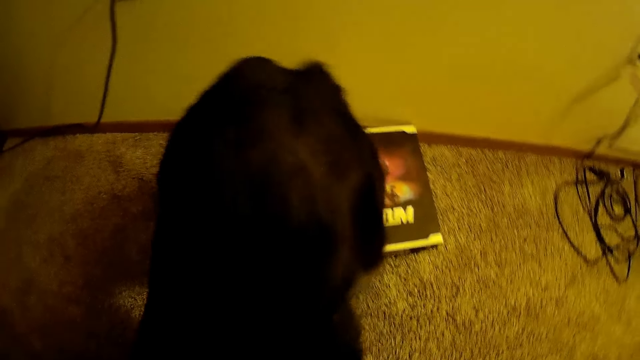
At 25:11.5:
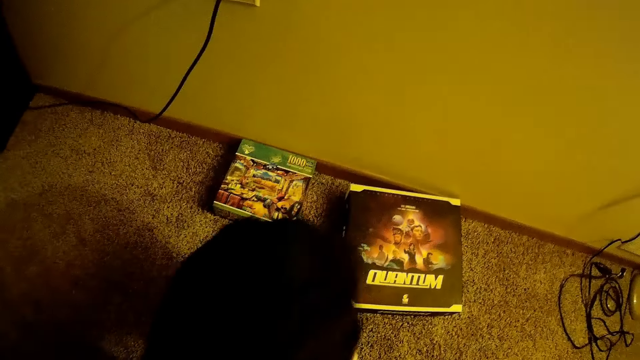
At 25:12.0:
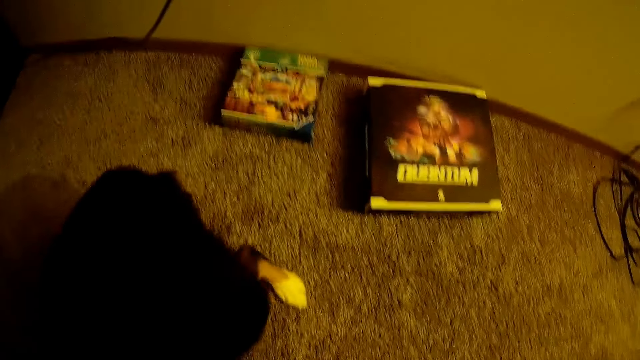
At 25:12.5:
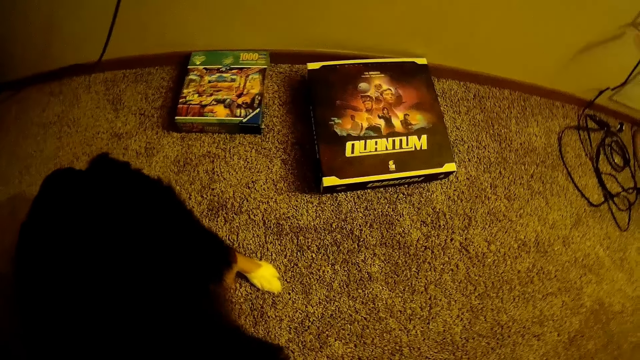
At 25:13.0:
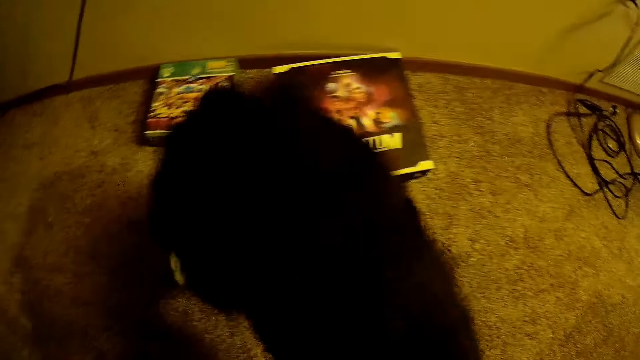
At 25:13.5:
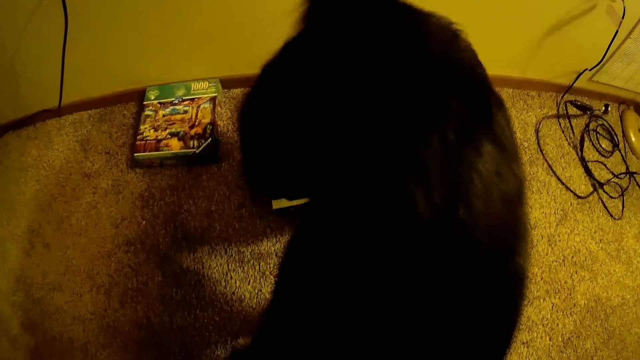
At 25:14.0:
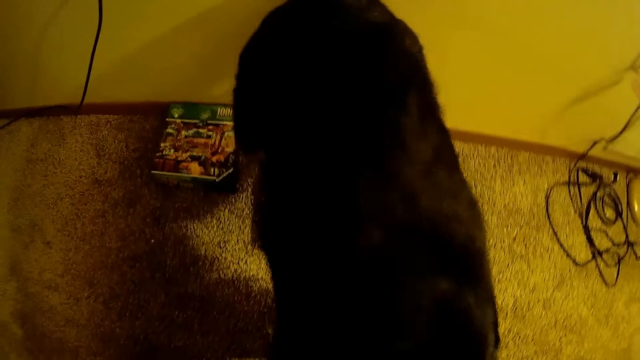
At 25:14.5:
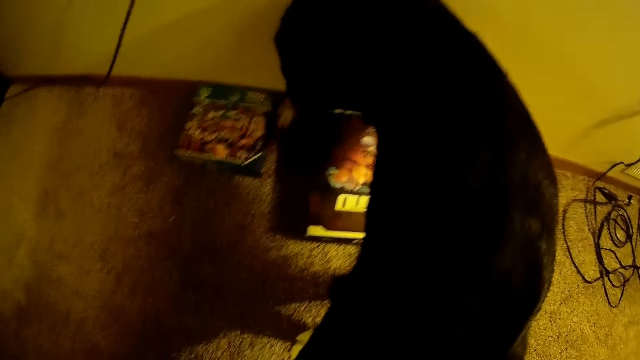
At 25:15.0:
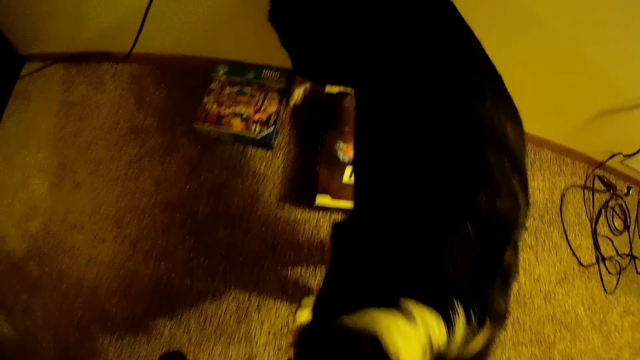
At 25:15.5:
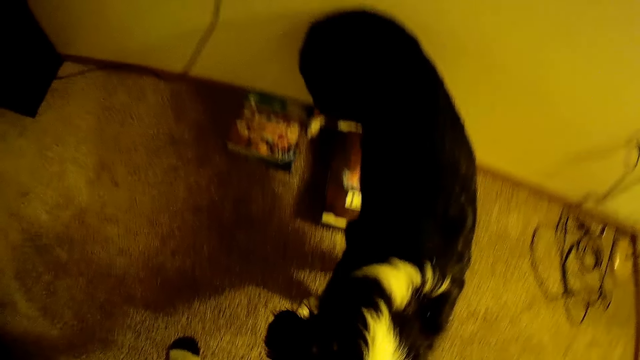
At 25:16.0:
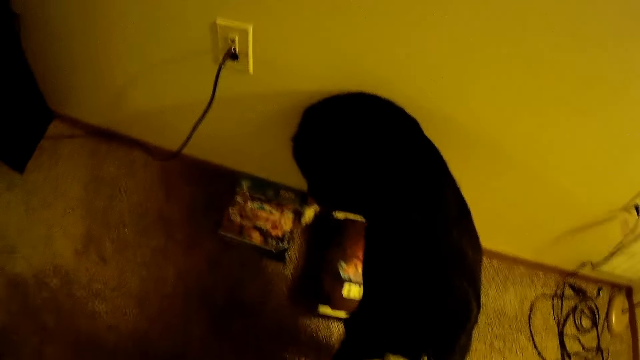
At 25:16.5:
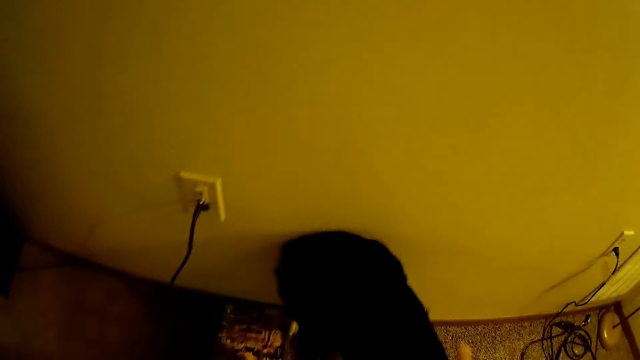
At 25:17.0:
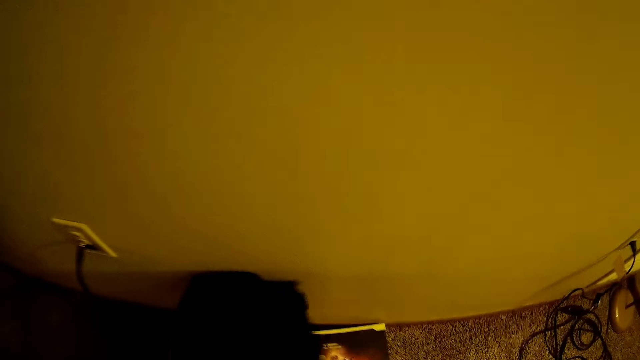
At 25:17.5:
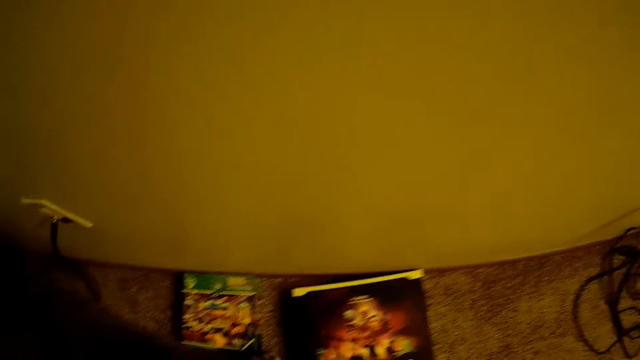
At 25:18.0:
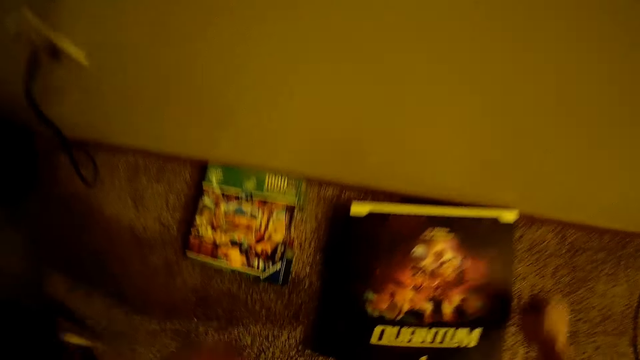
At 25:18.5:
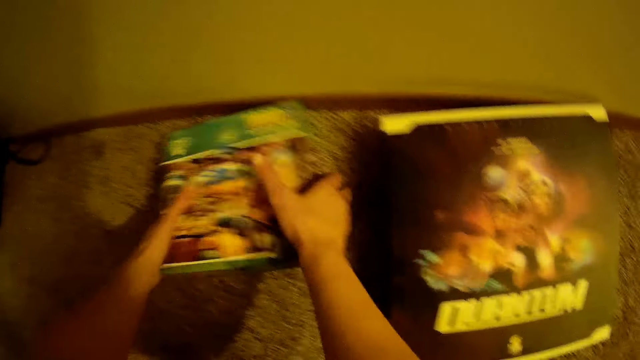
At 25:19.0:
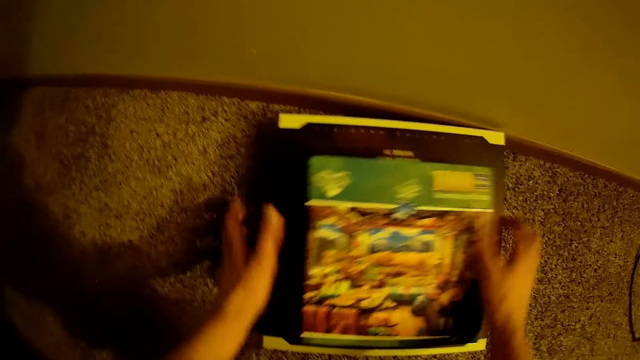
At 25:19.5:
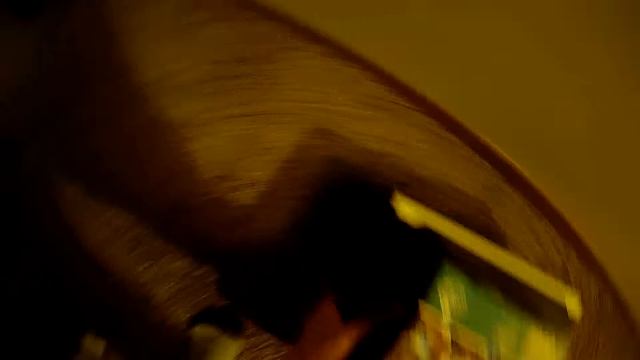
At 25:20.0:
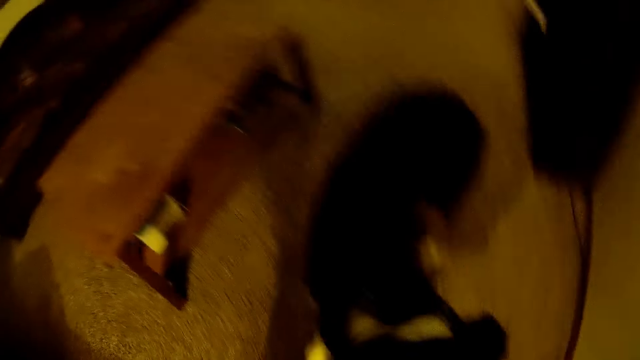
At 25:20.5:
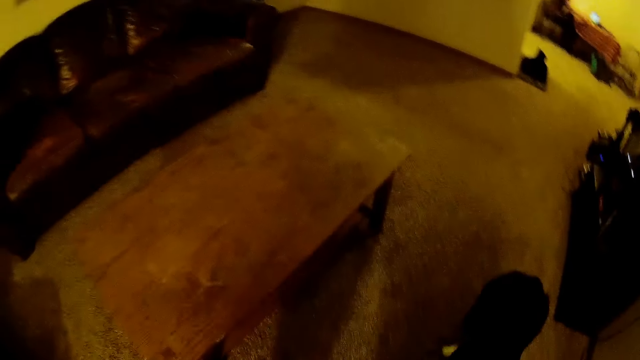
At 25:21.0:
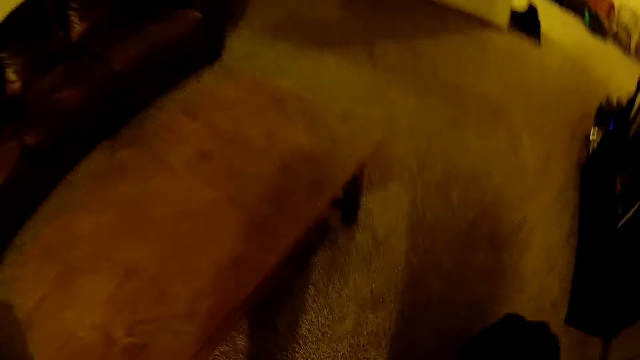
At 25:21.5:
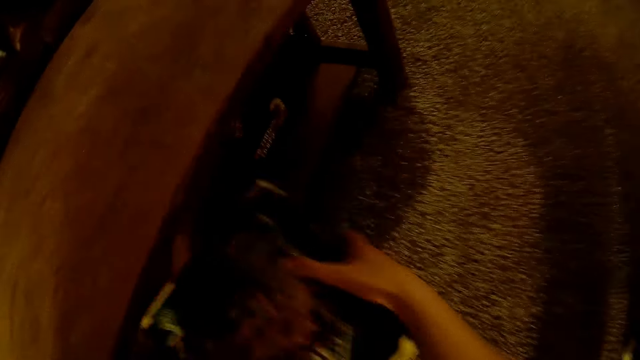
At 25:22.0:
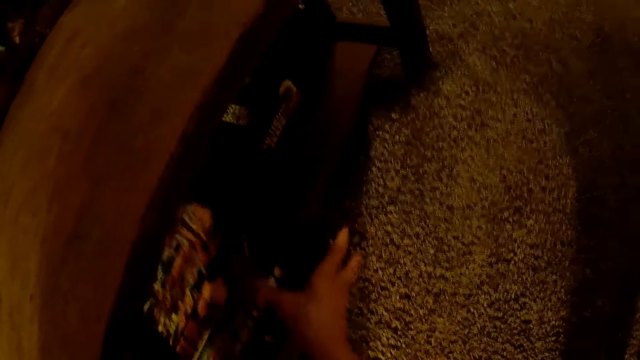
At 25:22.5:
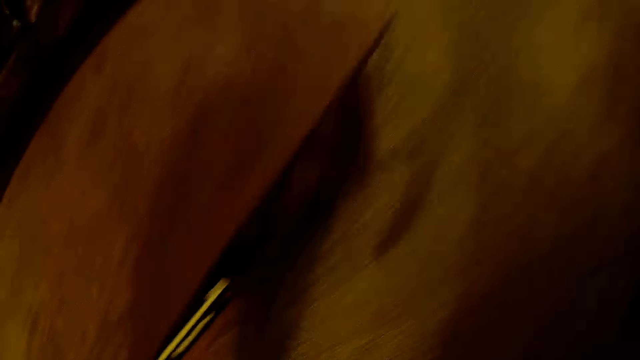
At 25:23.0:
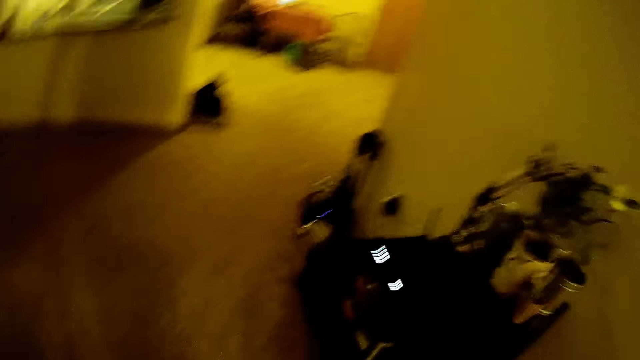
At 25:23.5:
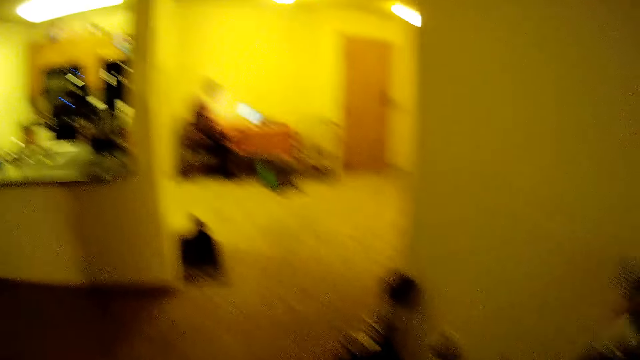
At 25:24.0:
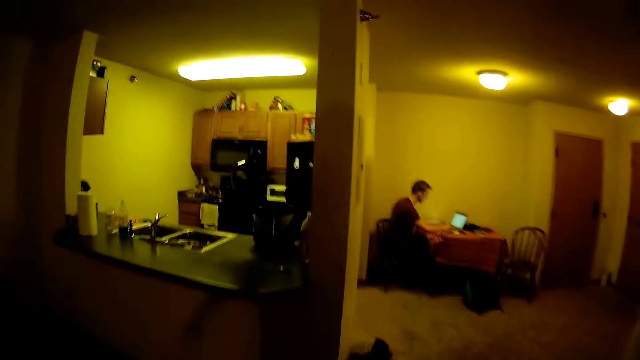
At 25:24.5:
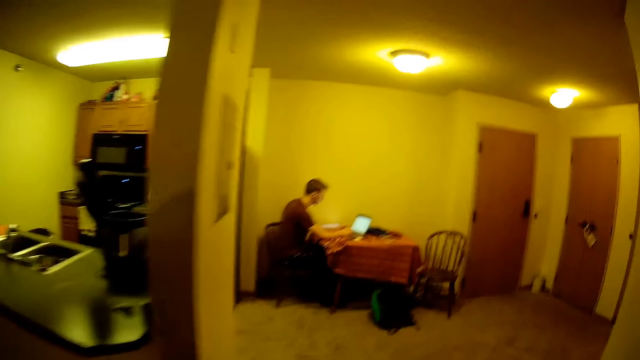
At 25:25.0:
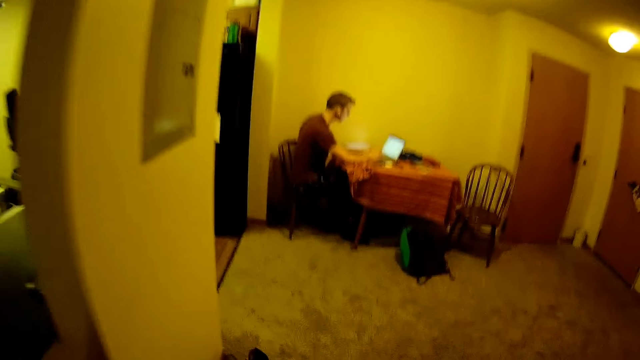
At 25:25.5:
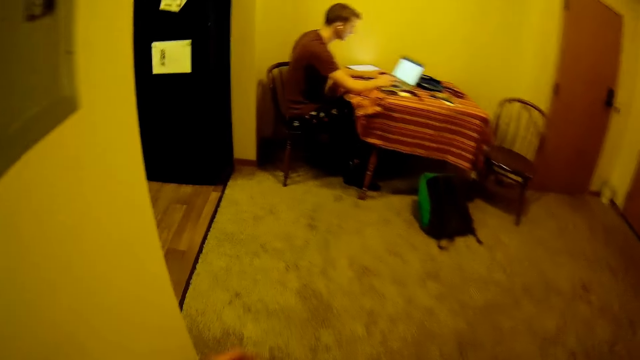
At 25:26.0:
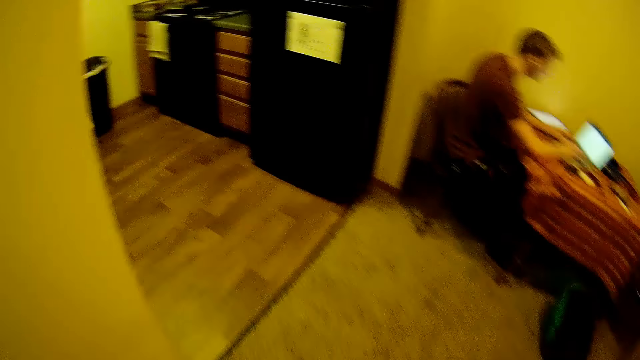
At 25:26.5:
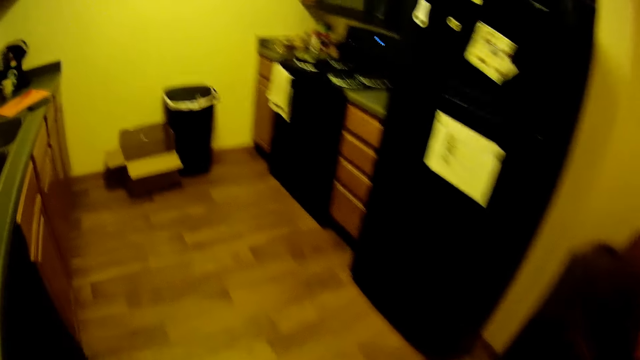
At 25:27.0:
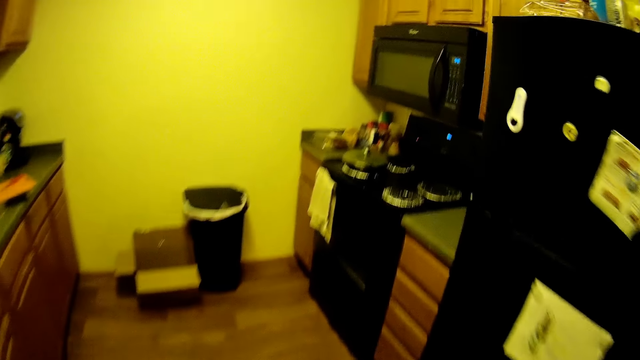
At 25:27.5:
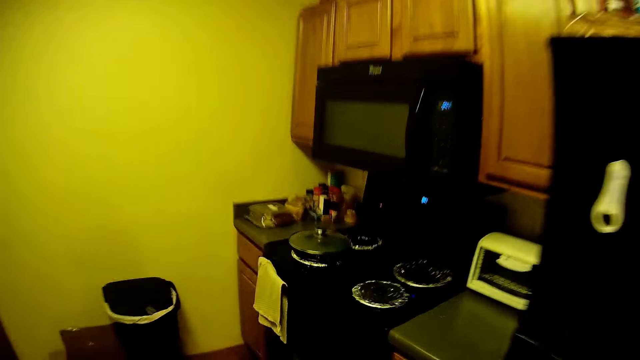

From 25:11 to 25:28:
The camera wearer picks up a book from the floor with her hands. She places the book in her hands on the book on the floor, picks up the books on the floor with her hands, and turns to the table. She puts the book in her hands inside the compartment of the table. She walks to the kitchen.

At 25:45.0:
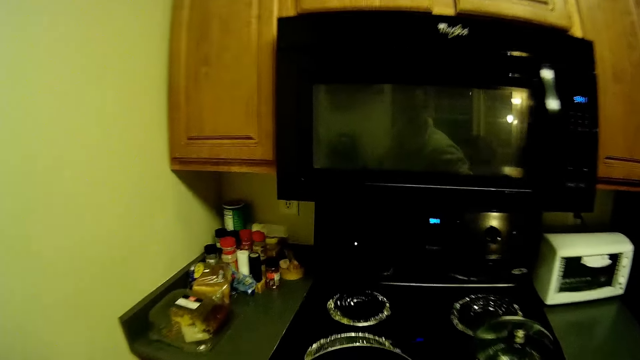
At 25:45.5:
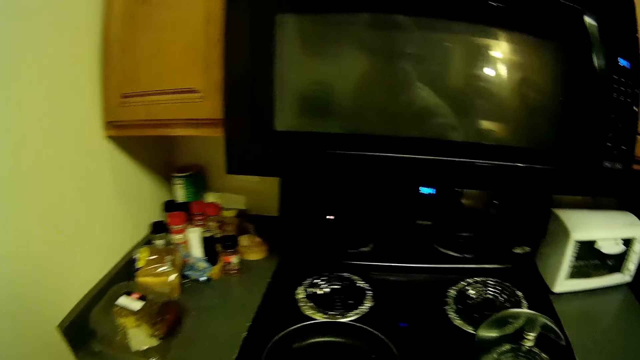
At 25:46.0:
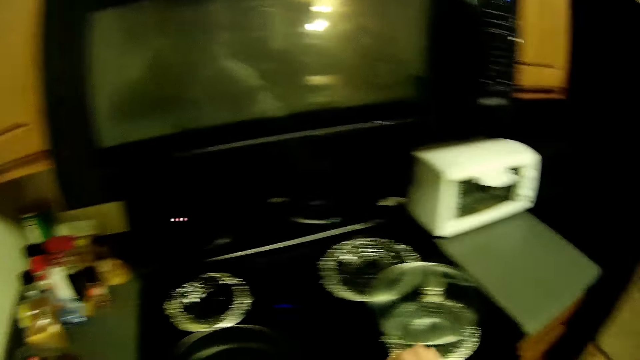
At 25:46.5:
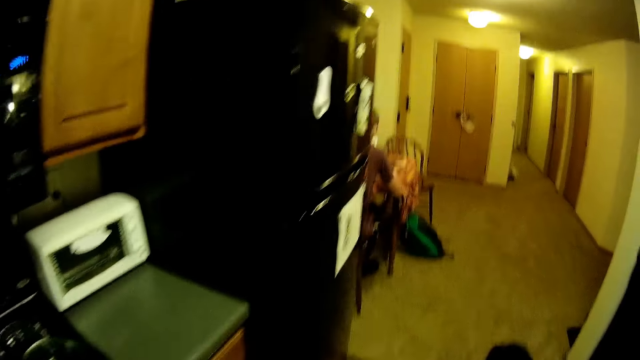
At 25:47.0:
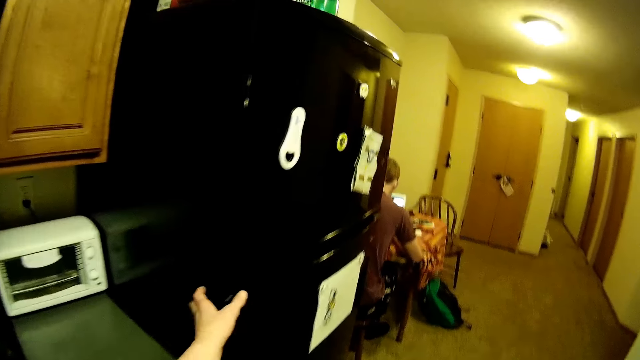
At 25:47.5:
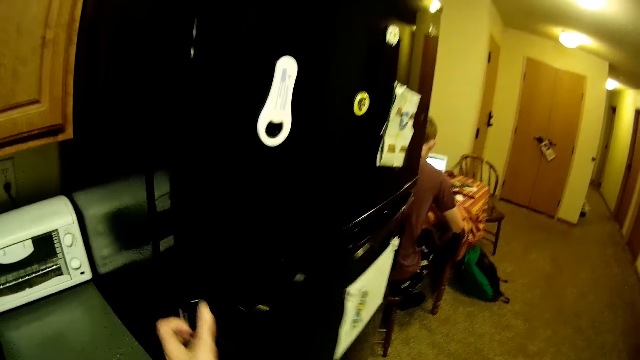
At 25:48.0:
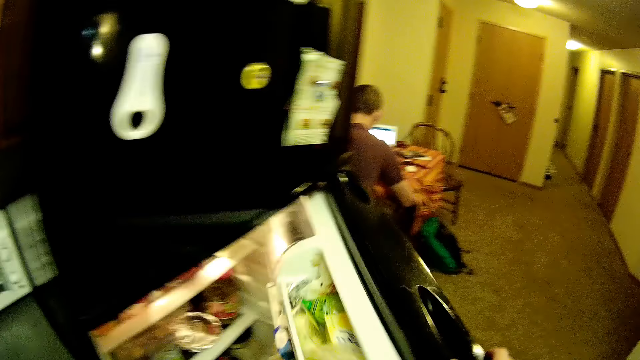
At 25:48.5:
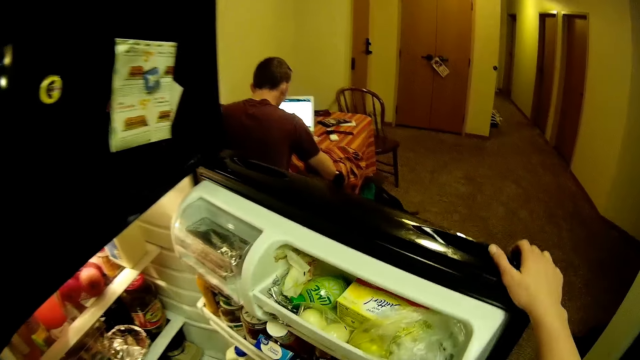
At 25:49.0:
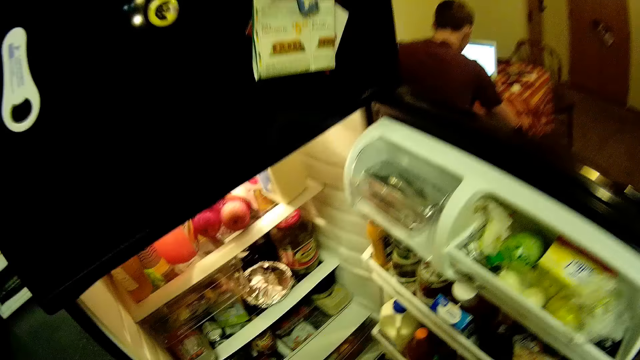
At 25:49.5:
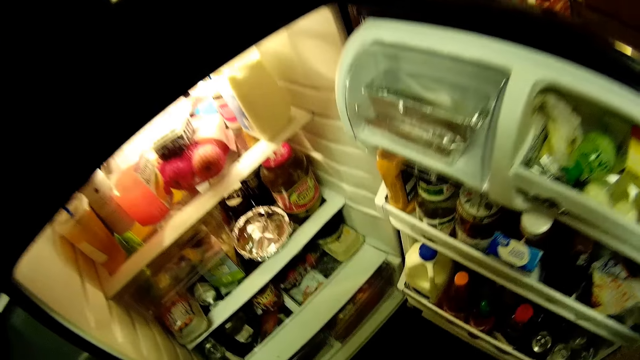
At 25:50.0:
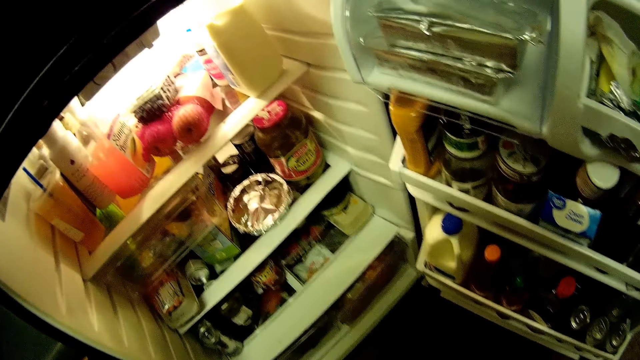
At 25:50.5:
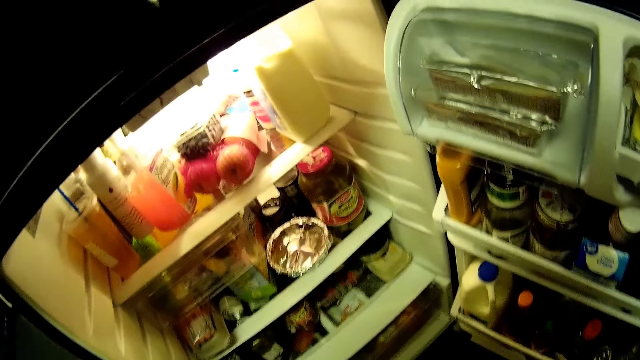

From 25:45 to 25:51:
The camera wearer places the cooking pan in her left hand on the cooker. She opens a fridge in the kitchen with her left hand. She looks around the fridge.
